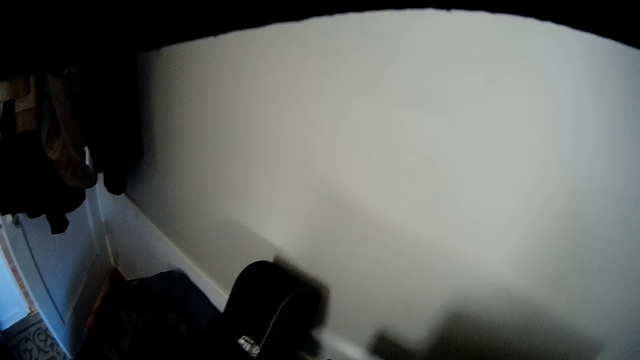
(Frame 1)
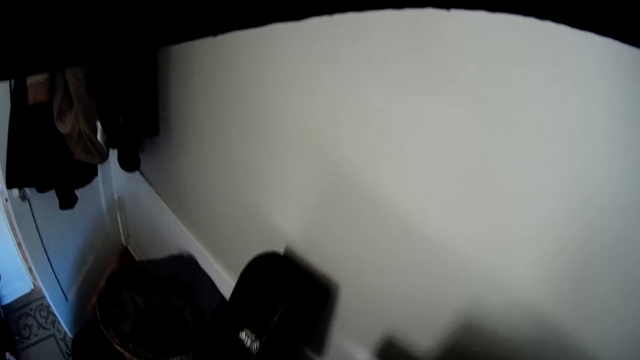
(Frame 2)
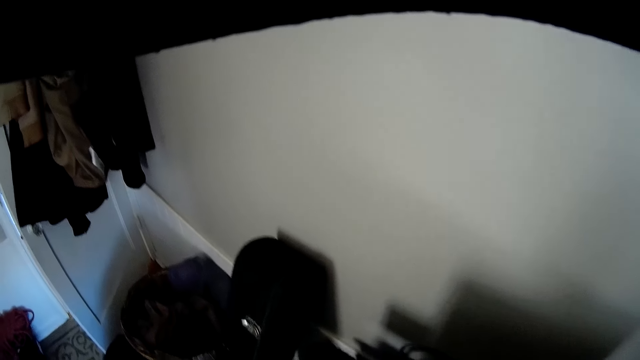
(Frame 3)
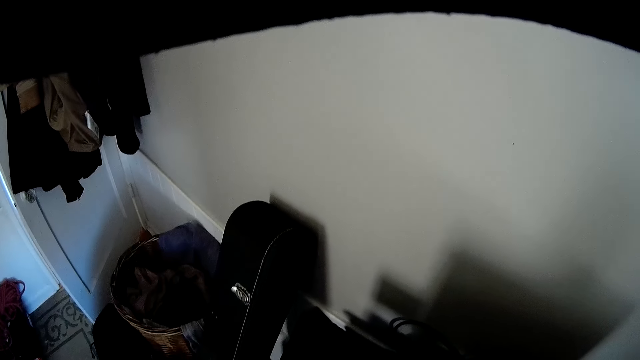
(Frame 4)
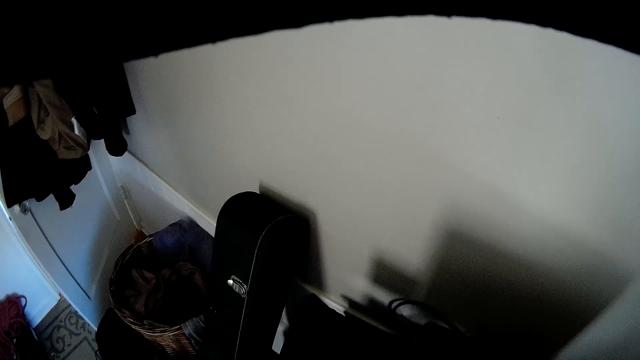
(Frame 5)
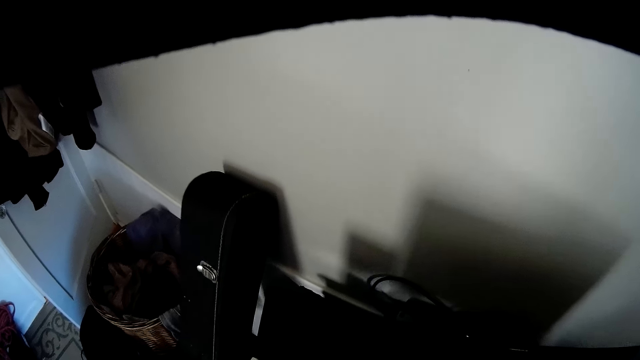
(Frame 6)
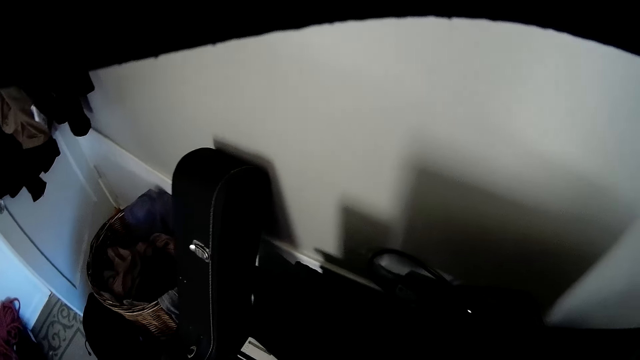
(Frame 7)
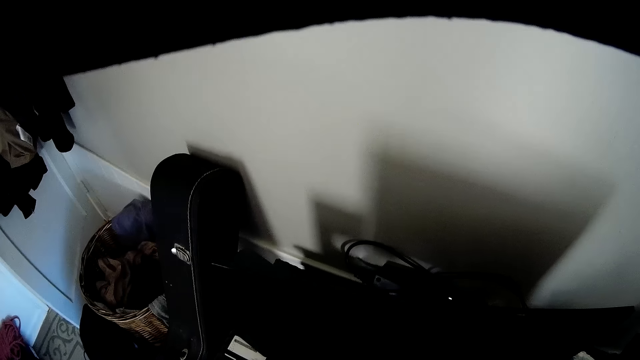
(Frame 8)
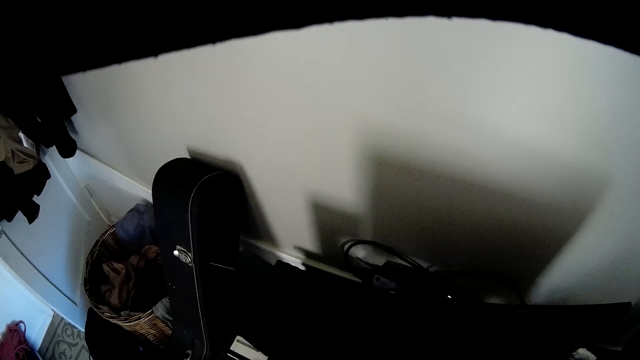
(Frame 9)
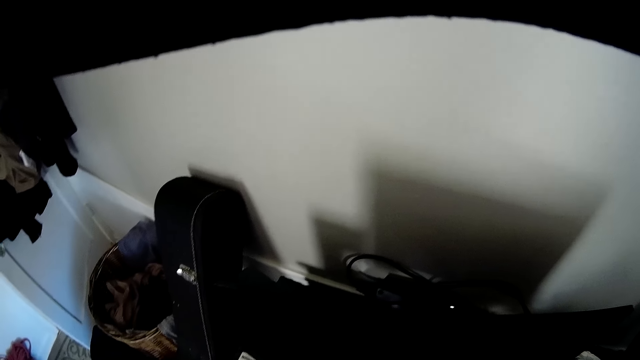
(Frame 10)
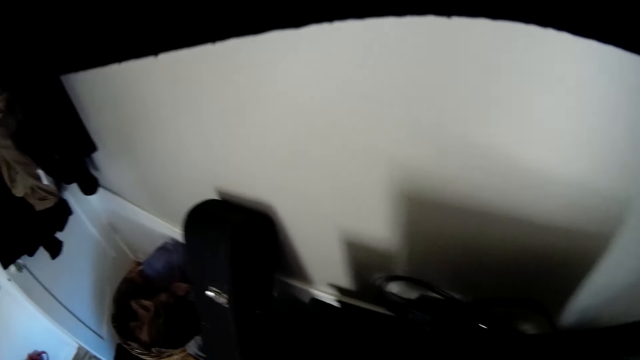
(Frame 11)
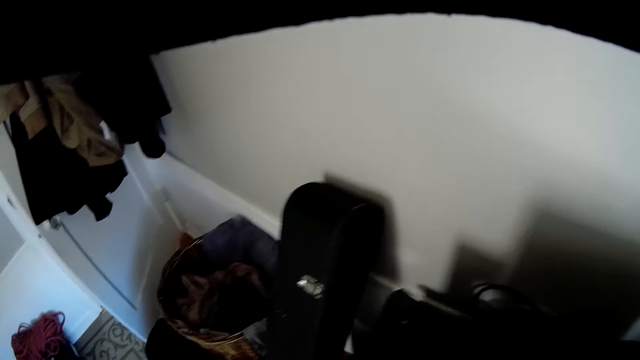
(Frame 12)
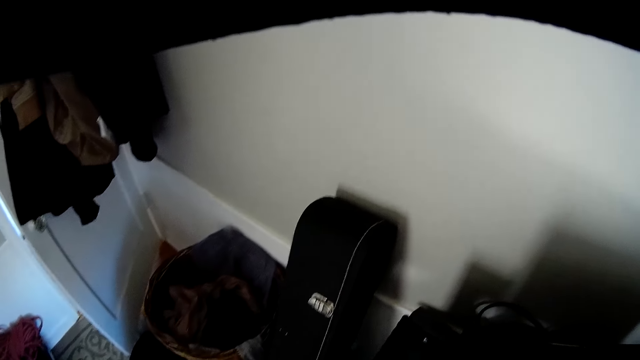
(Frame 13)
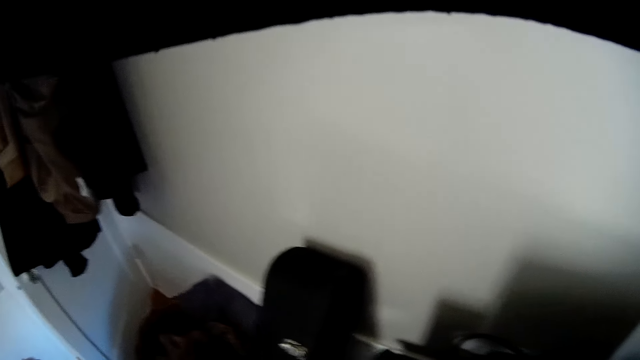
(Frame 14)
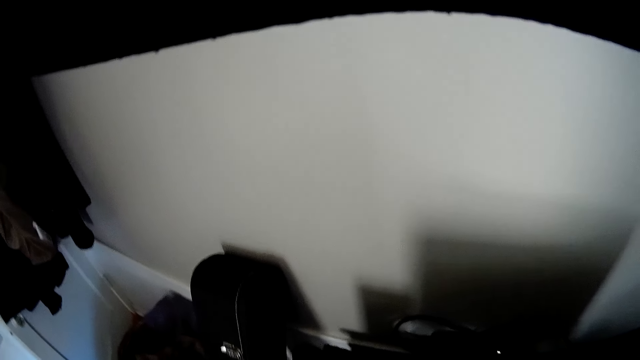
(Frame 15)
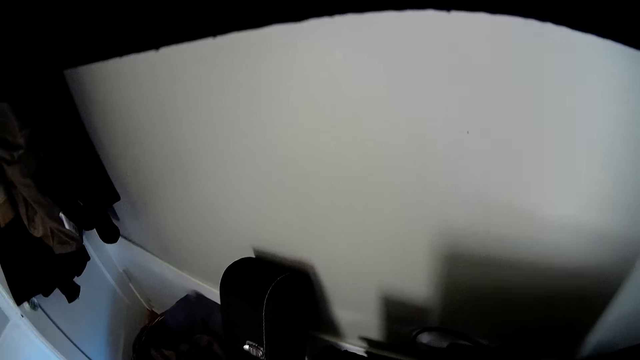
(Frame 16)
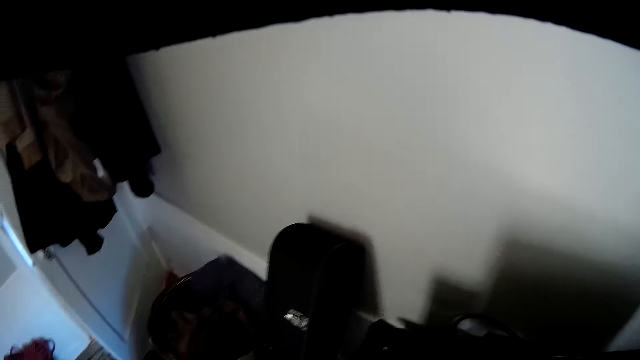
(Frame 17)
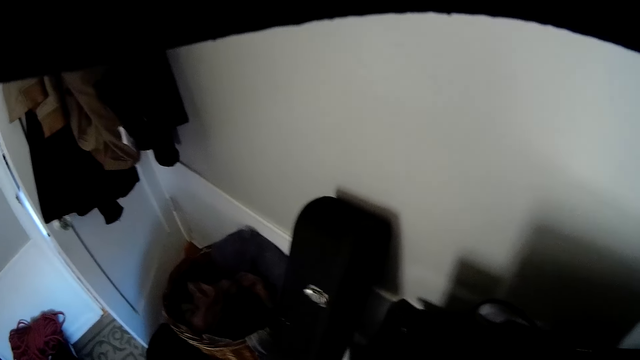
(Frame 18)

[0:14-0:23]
The camera wearer stares at the laundry basket.

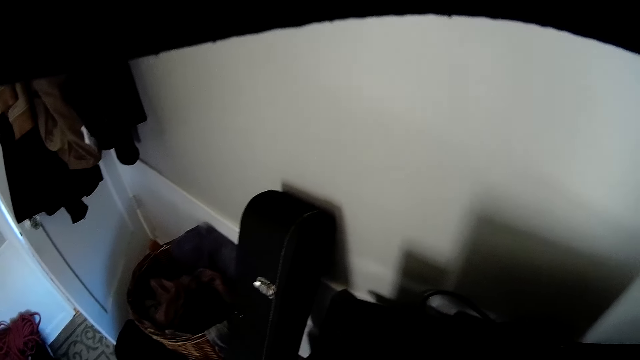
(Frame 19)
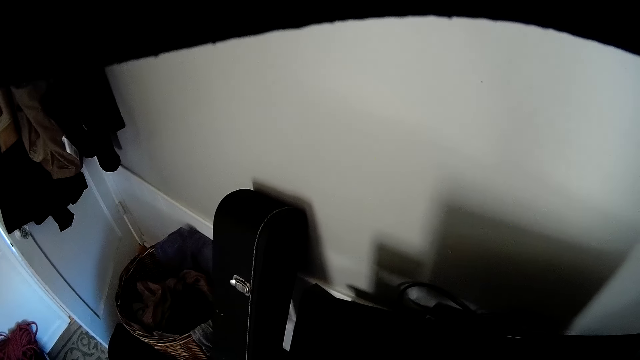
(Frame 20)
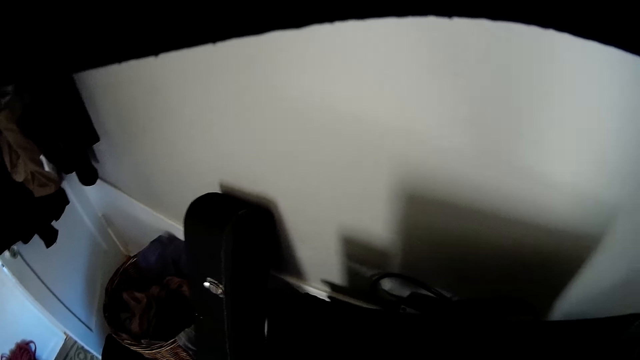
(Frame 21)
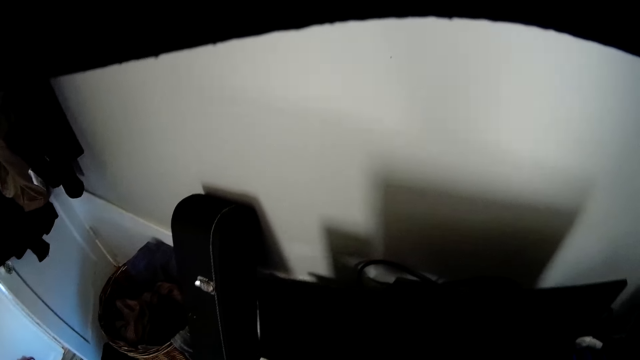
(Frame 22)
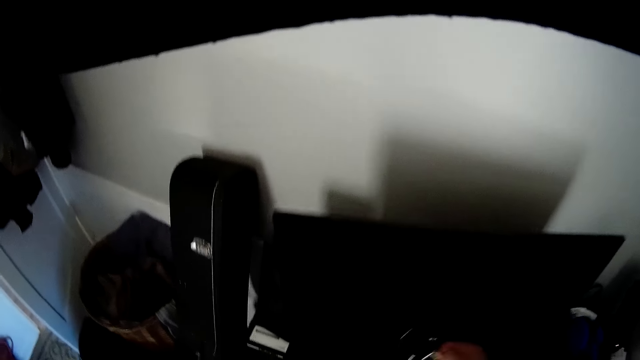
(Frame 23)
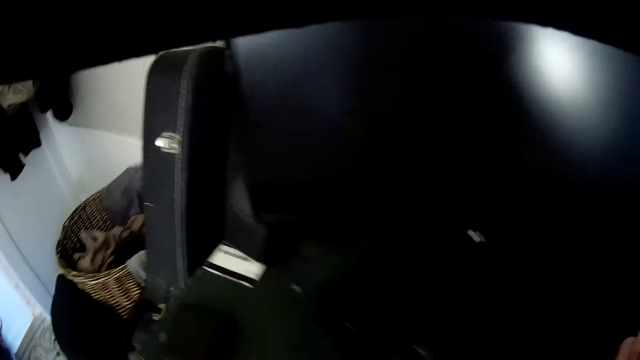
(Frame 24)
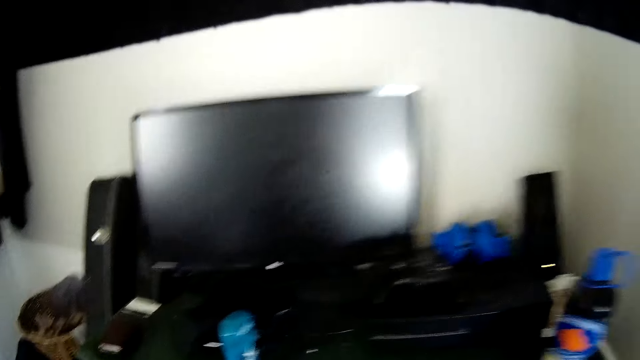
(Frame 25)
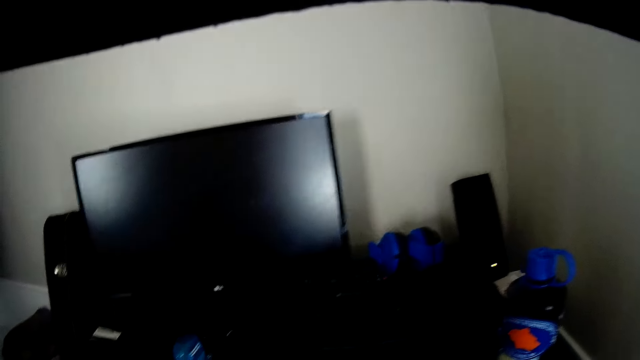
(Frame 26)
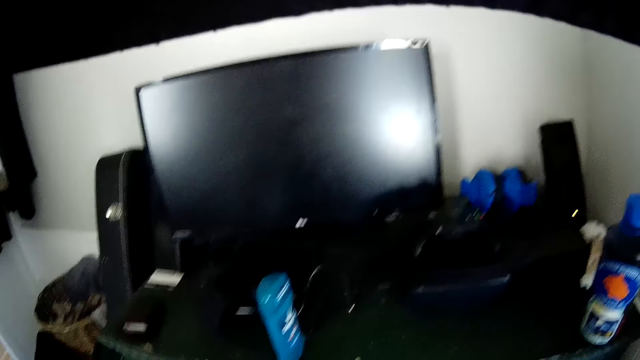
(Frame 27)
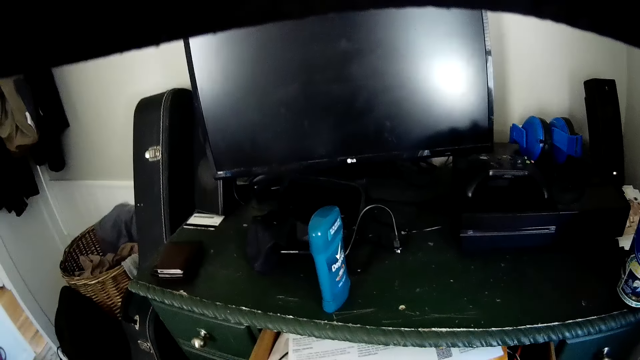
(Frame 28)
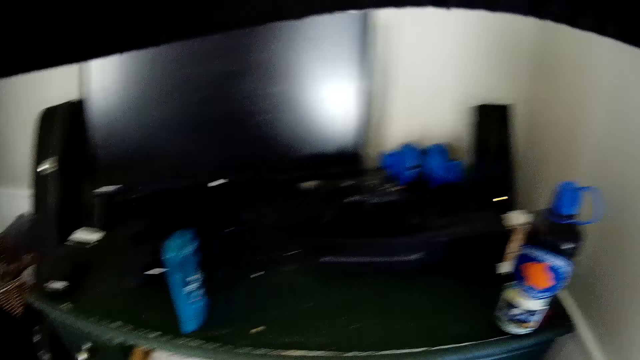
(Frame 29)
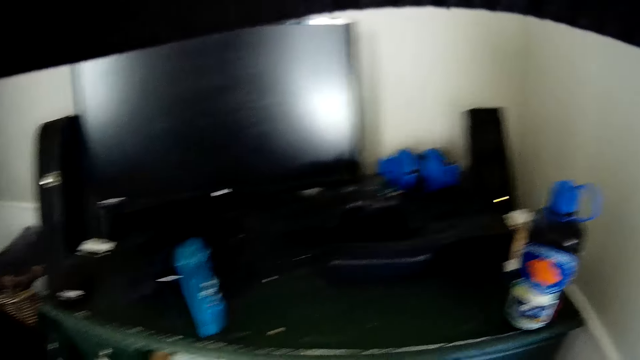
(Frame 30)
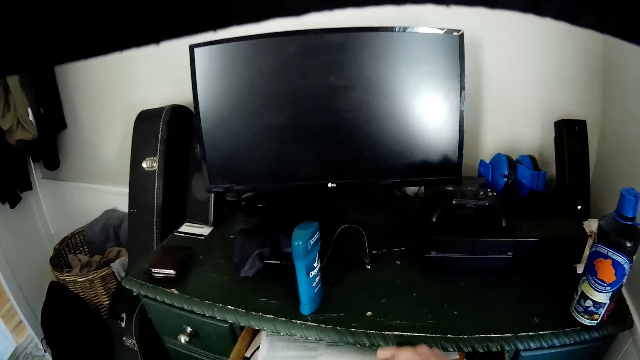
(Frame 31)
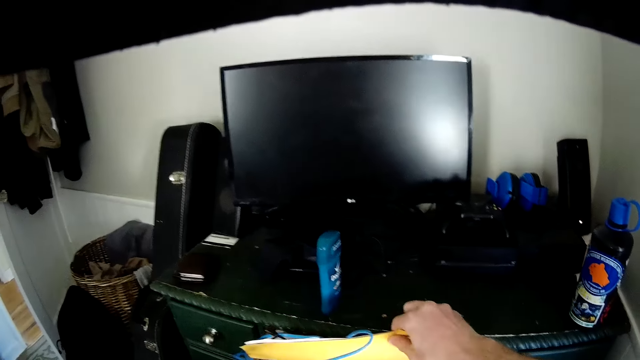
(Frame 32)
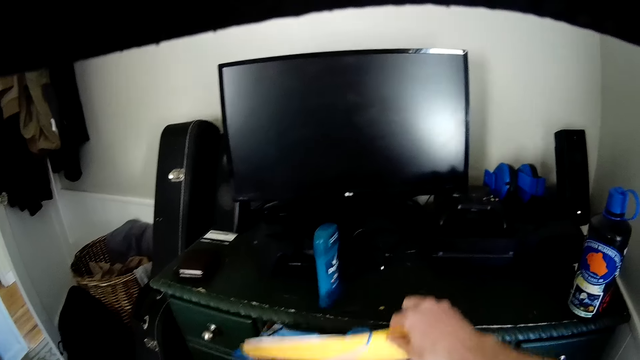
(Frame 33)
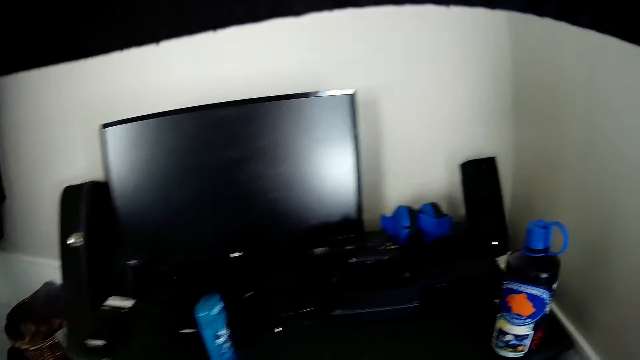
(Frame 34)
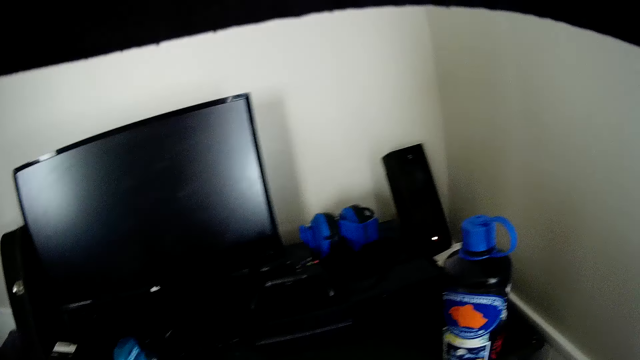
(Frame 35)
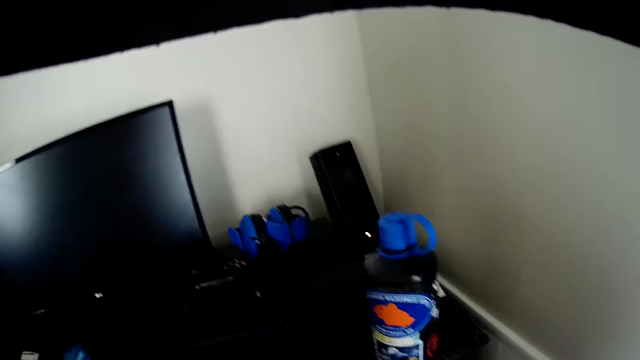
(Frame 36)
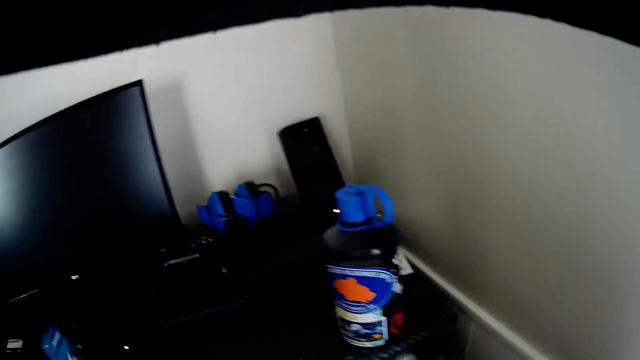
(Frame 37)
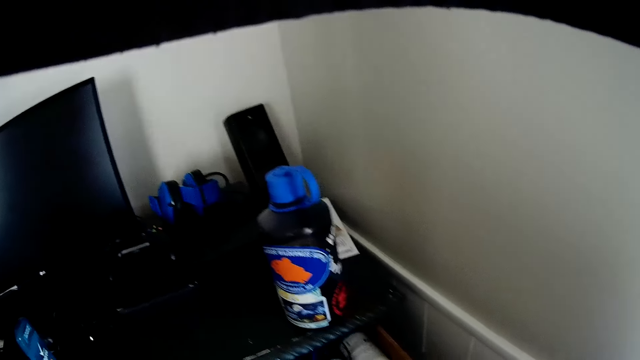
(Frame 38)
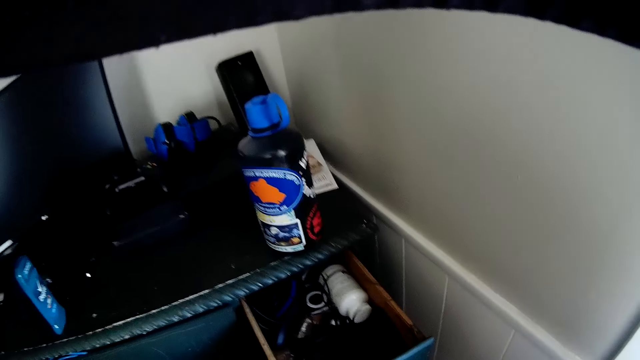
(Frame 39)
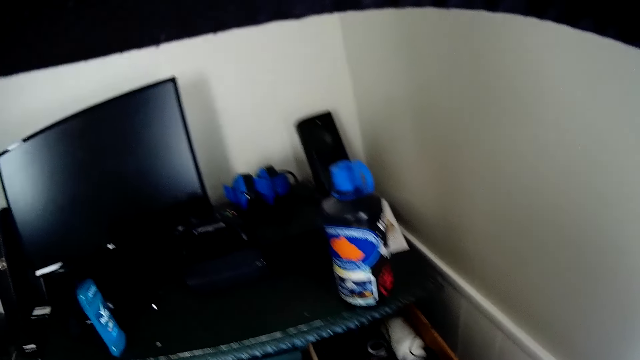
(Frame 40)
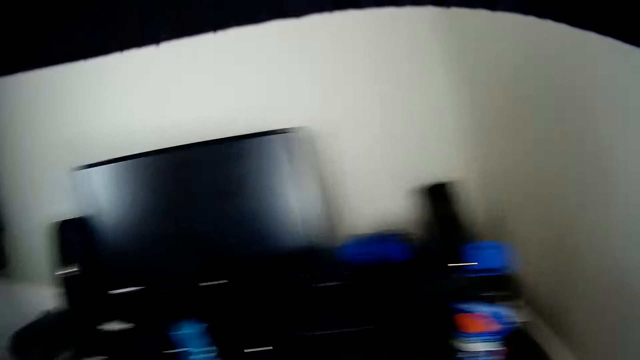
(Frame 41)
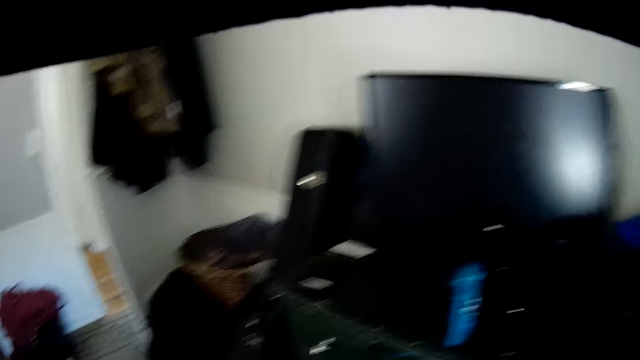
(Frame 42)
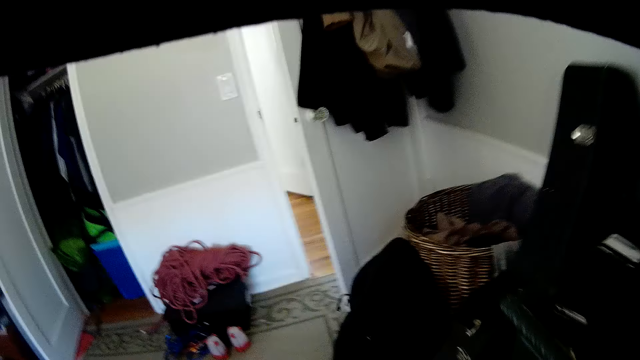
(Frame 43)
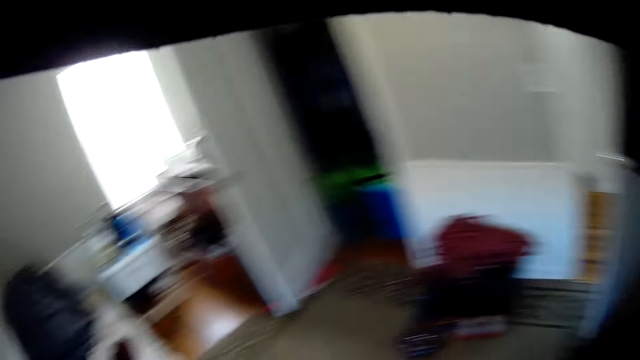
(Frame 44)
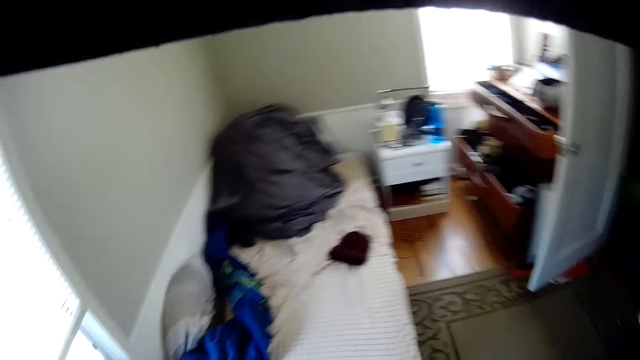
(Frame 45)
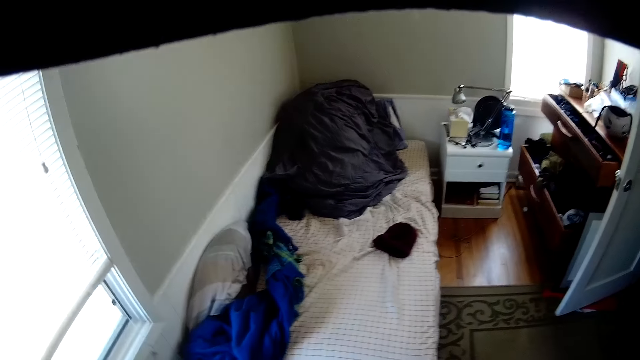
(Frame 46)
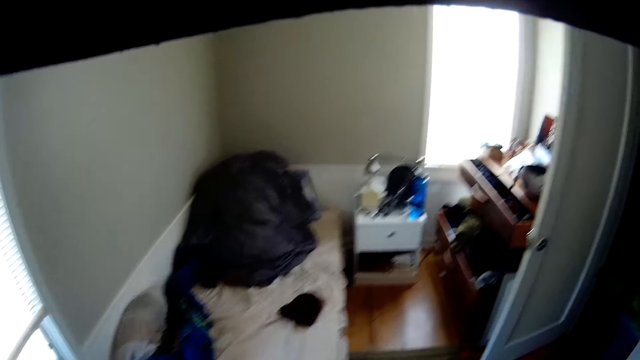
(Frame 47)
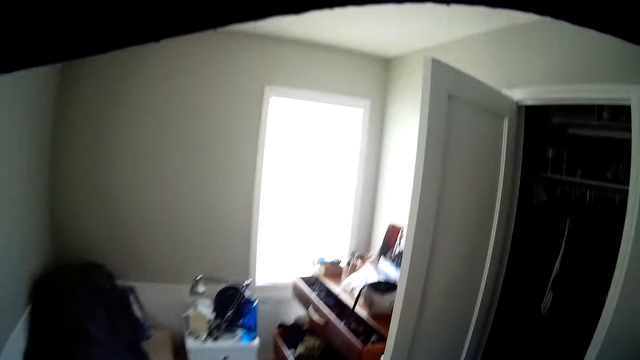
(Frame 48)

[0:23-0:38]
The camera wearer picks up a cord from the shelf with his right hand. He looks at the drawer cabinet. He adjusts some books on the shelf with his right hand. He moves up papers with a hand. He looks around a room.
